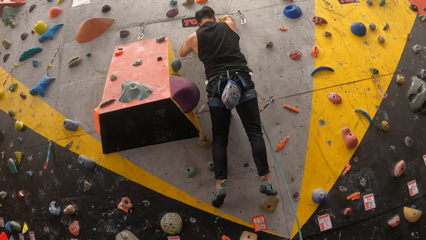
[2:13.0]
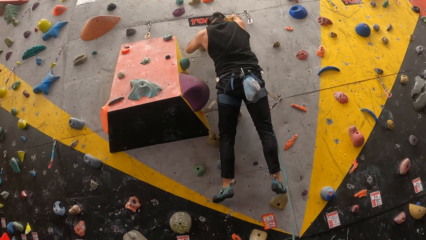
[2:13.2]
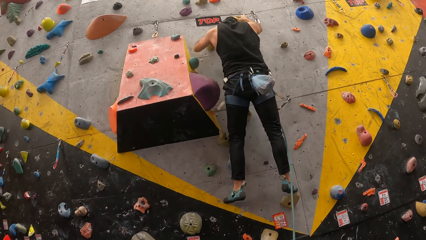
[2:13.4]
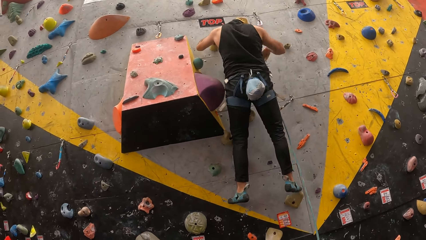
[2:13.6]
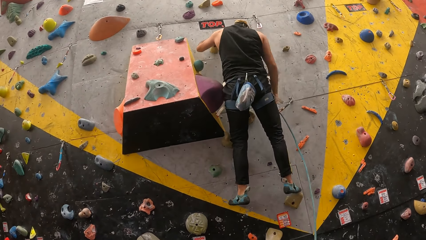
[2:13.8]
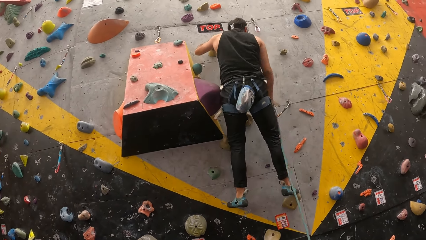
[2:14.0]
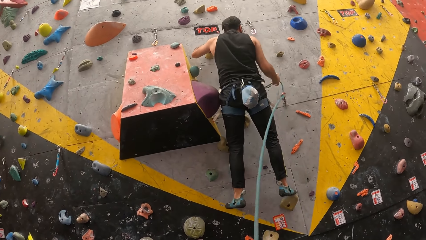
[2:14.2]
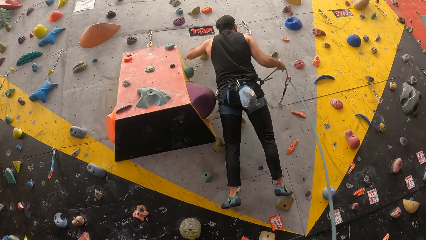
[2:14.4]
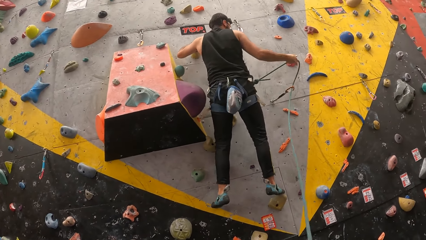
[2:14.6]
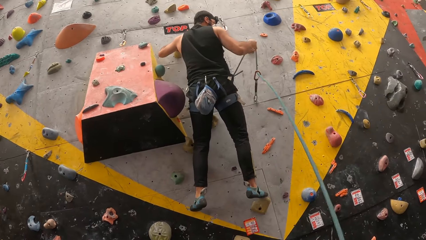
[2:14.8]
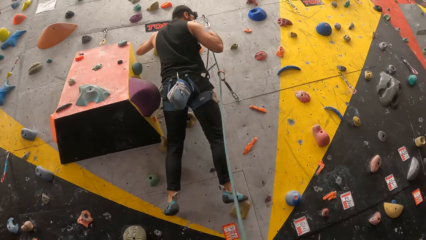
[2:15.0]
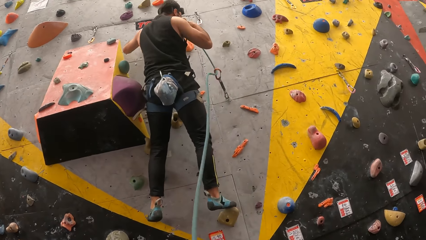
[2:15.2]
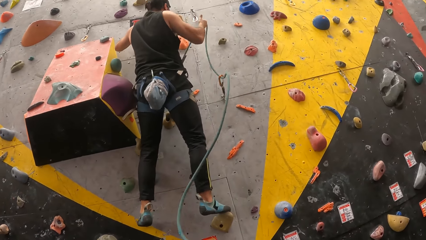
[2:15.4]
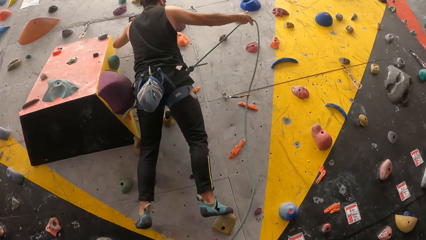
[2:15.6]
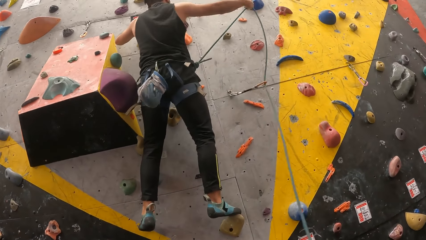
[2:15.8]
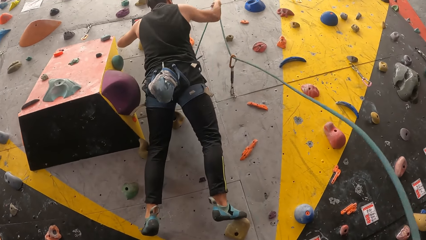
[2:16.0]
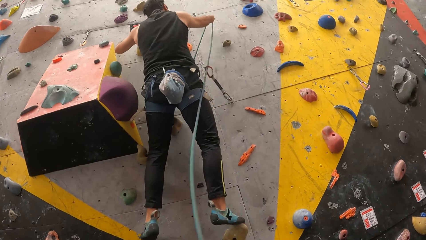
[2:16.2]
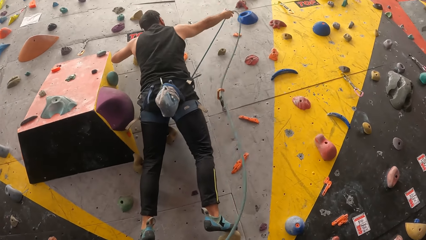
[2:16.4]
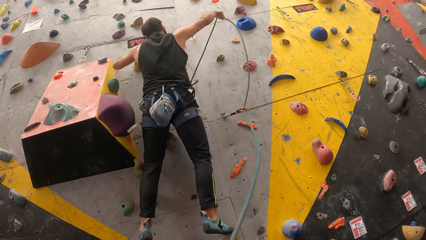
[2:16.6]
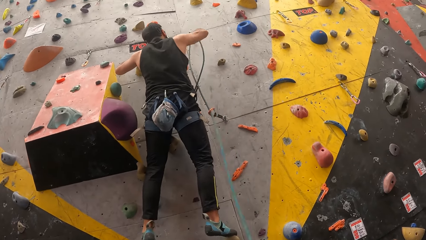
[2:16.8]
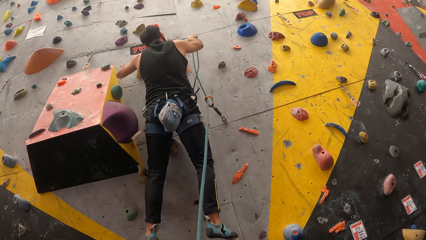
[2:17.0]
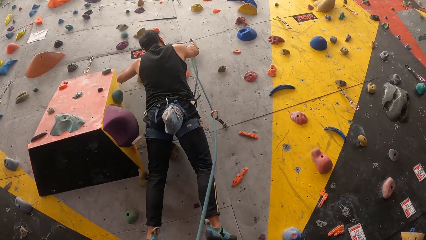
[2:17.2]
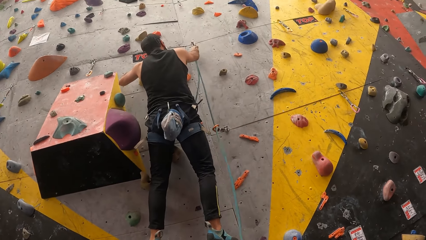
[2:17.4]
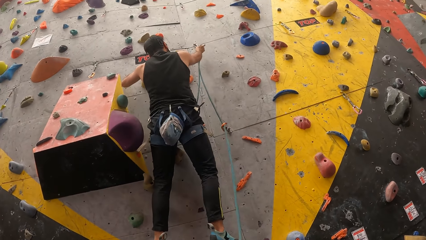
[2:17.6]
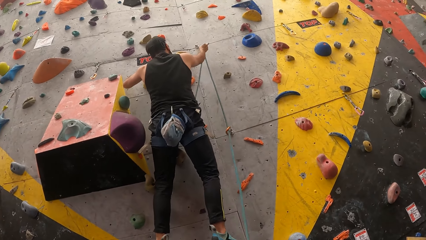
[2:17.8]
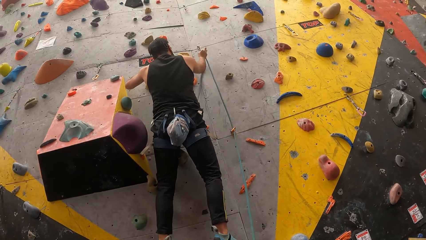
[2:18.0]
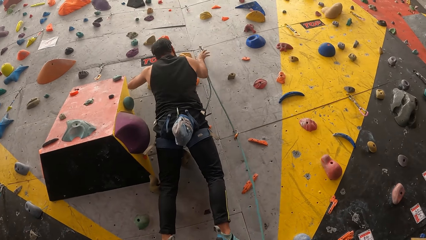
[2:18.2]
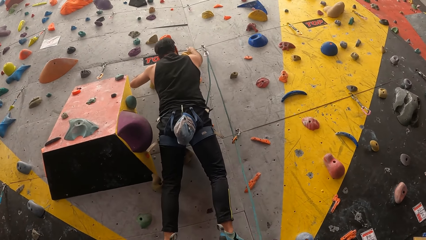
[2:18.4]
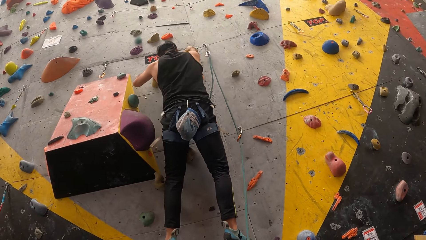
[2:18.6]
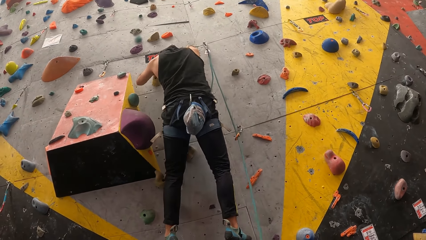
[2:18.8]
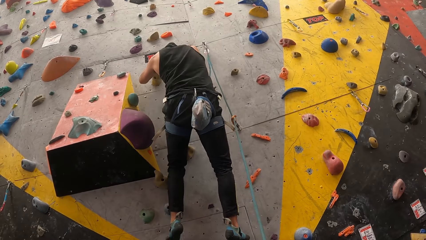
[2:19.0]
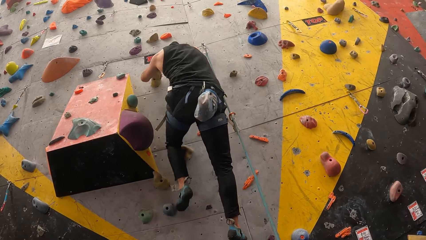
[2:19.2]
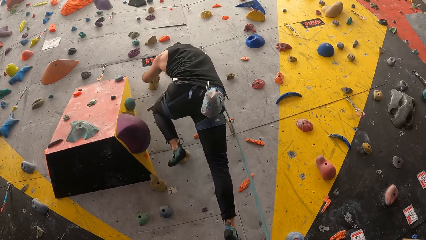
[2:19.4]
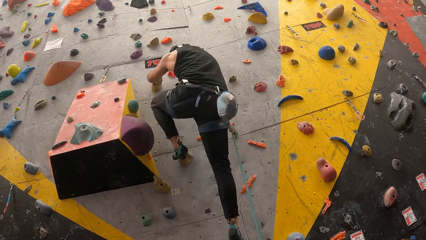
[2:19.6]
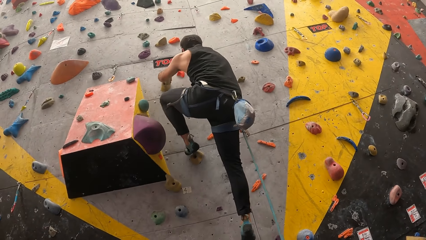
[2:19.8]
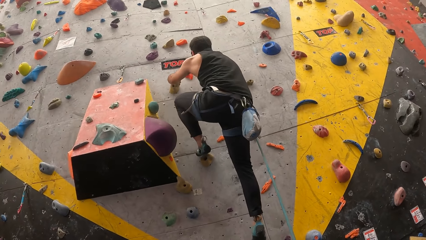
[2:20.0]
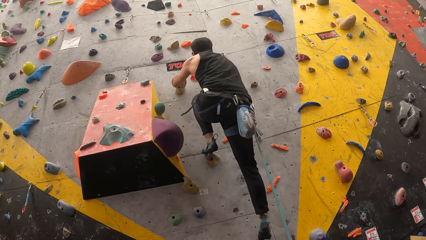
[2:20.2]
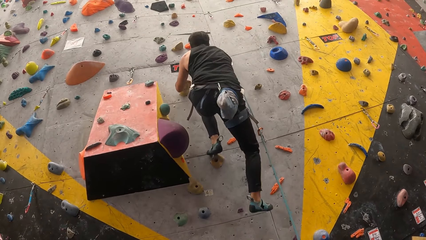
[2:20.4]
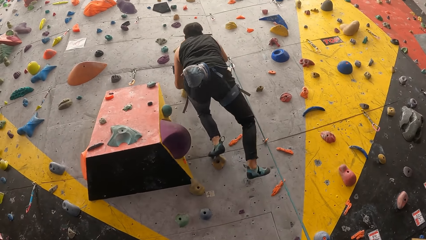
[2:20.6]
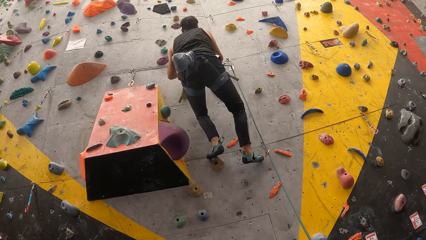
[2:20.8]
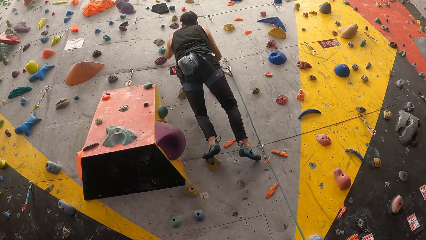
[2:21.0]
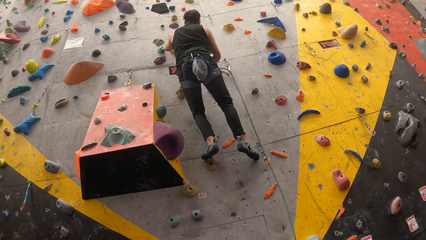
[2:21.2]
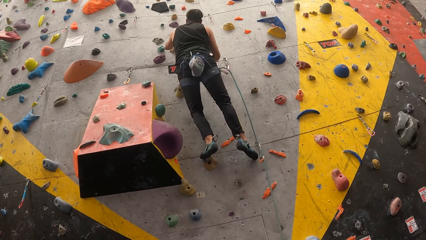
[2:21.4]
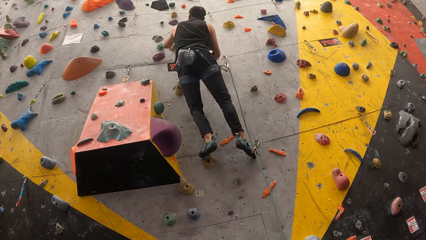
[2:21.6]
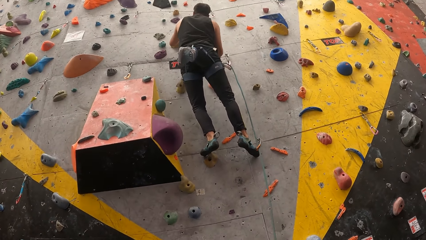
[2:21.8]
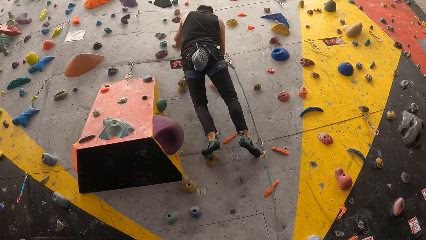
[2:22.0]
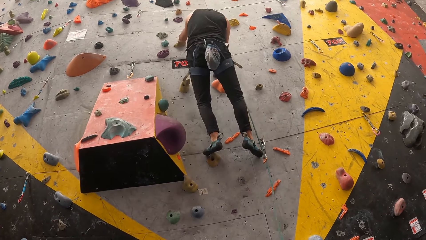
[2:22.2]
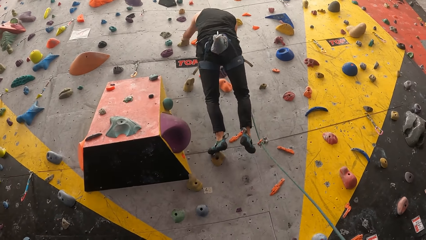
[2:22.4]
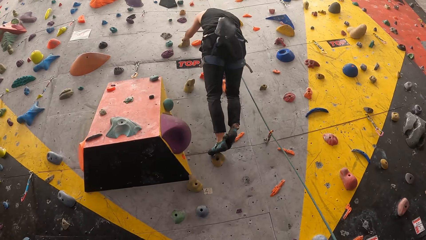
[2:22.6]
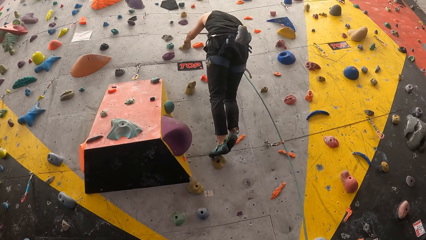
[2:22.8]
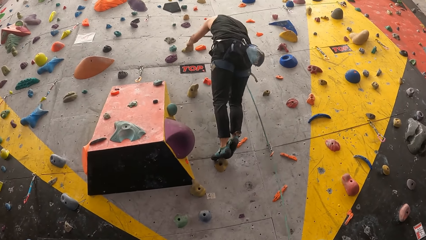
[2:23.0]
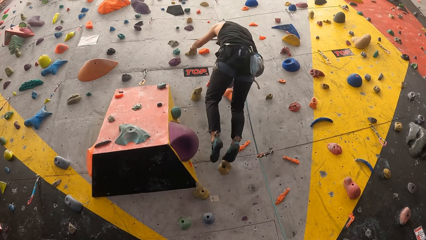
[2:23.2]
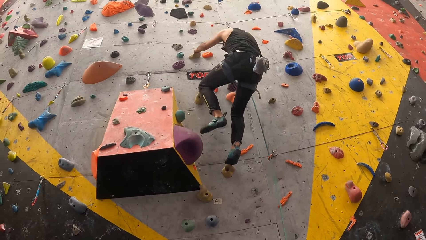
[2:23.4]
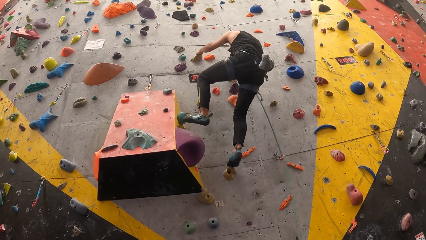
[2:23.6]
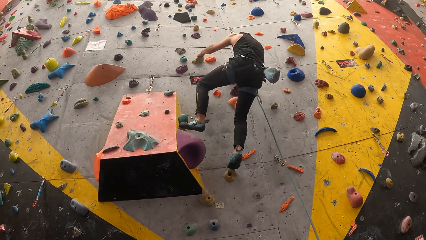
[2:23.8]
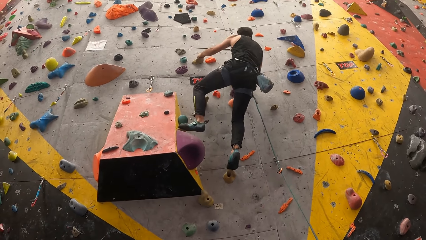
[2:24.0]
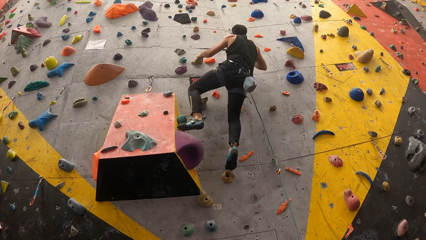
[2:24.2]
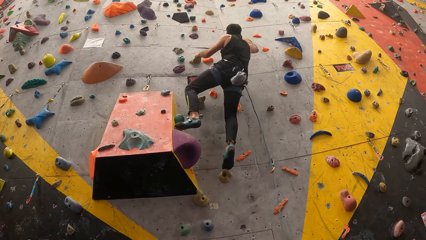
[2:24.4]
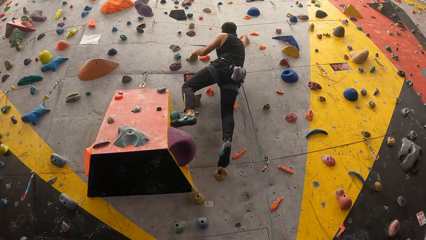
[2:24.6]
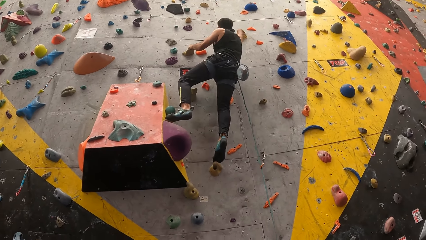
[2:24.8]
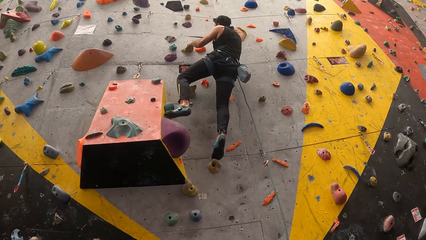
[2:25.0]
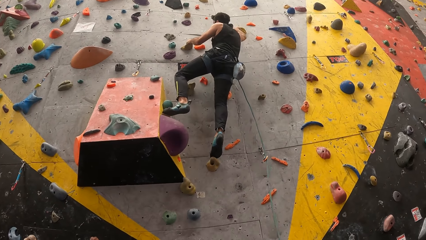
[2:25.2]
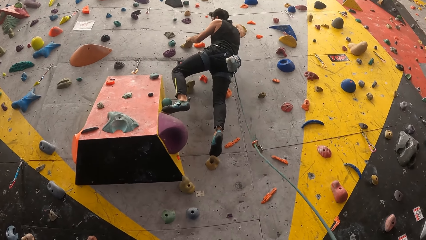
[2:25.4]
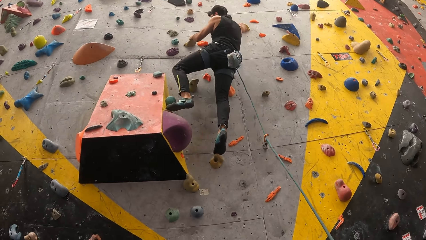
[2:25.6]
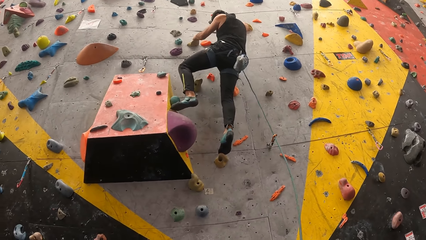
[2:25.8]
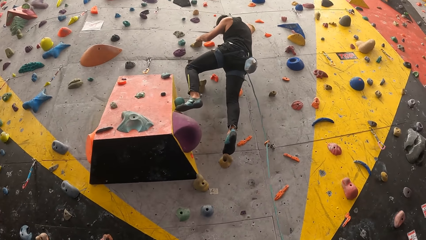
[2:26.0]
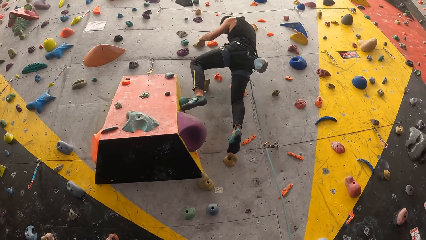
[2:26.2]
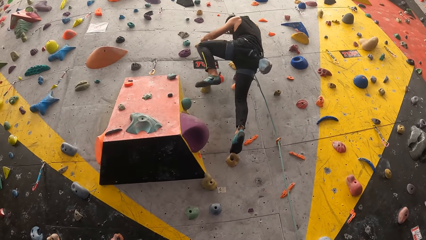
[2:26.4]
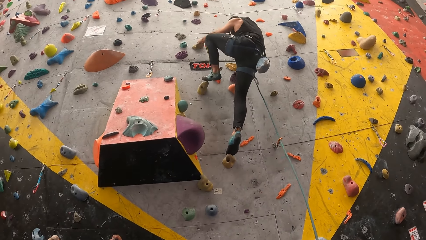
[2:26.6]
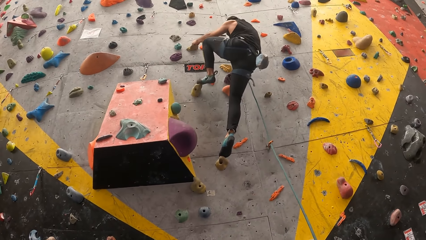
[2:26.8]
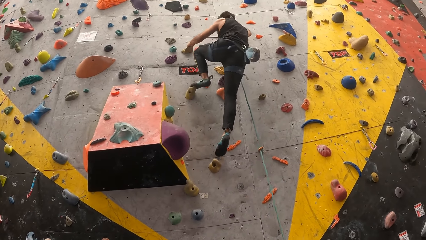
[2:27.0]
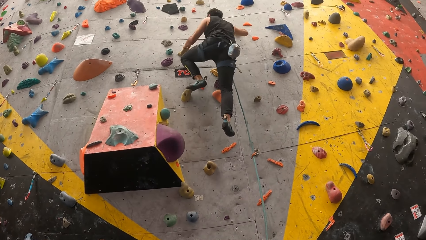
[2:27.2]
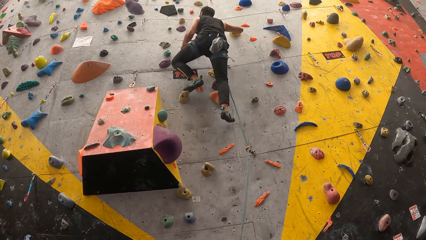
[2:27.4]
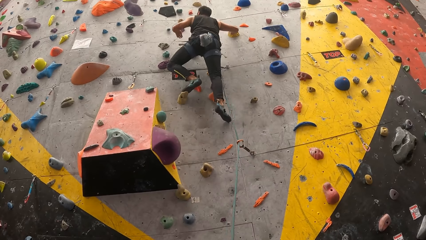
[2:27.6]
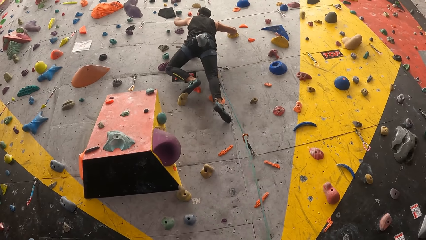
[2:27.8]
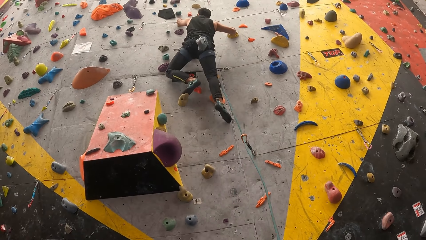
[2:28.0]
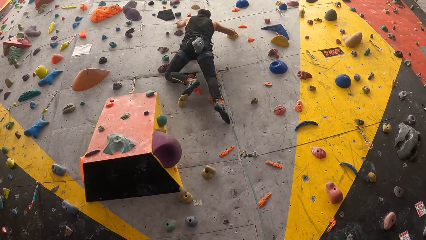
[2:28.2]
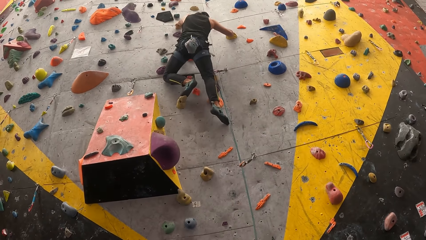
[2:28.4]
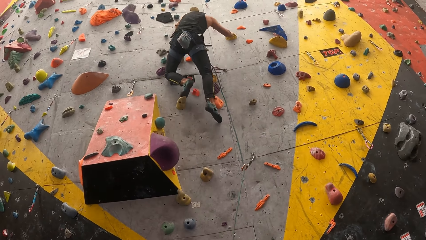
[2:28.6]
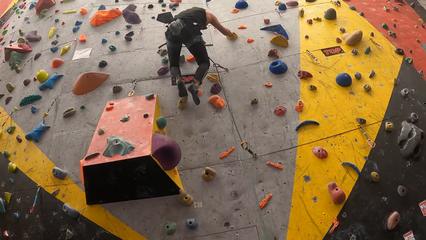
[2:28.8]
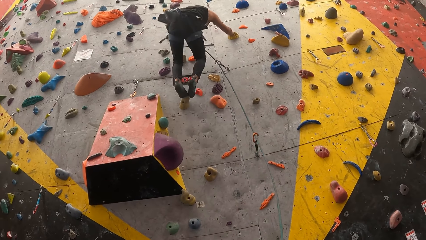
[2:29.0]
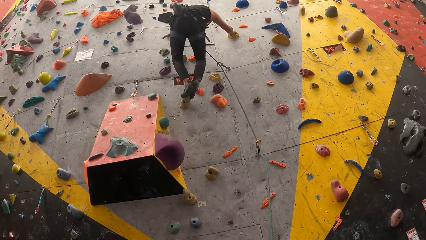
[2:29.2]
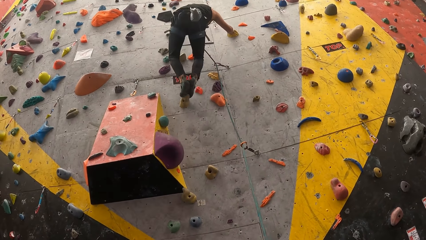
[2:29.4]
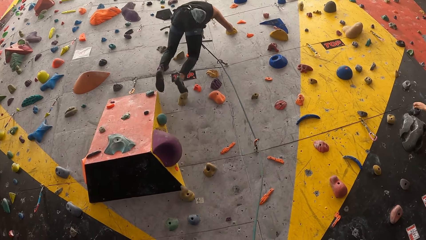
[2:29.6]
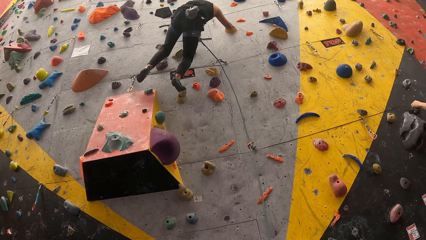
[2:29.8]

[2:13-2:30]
A man pulls a rope, locks the rope in a chain, puts the rope in a hook and climbs a climbing wall.
